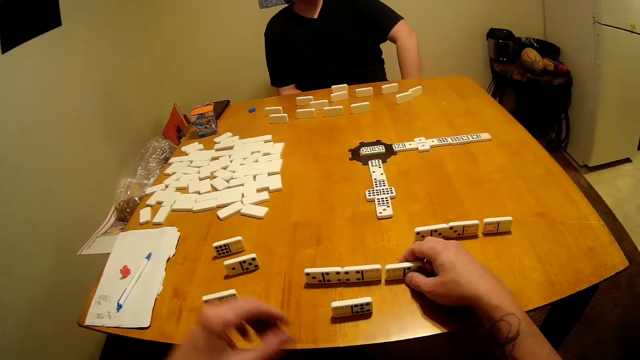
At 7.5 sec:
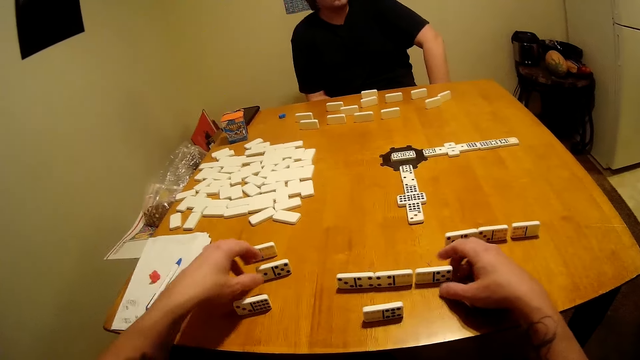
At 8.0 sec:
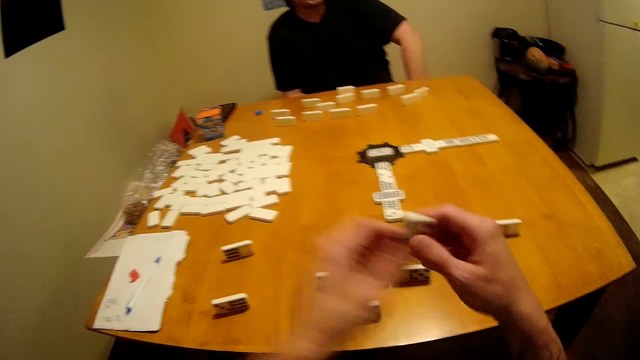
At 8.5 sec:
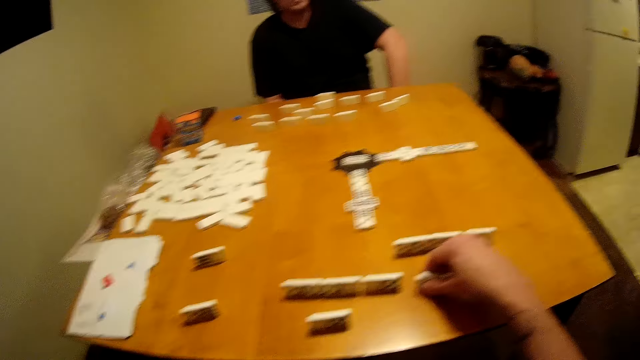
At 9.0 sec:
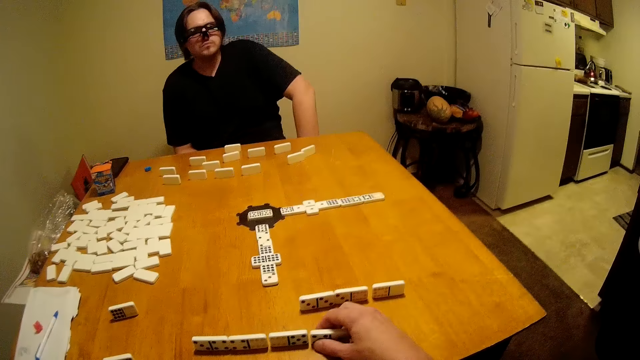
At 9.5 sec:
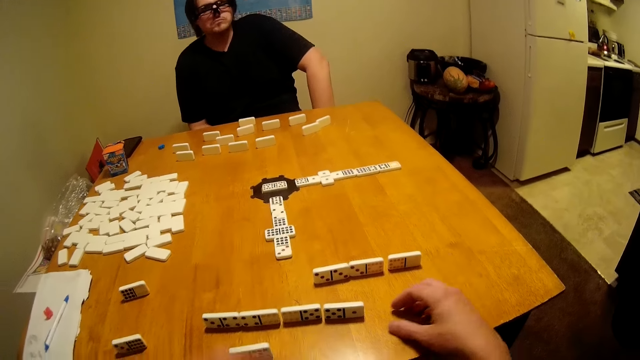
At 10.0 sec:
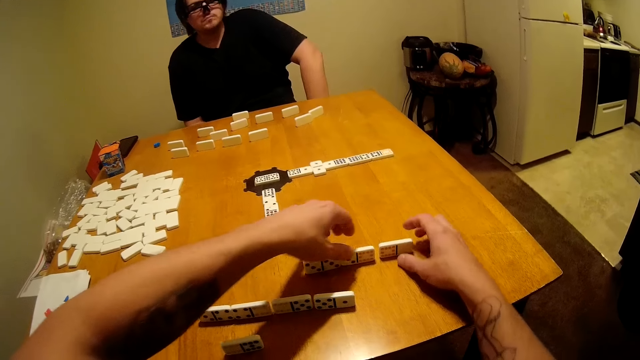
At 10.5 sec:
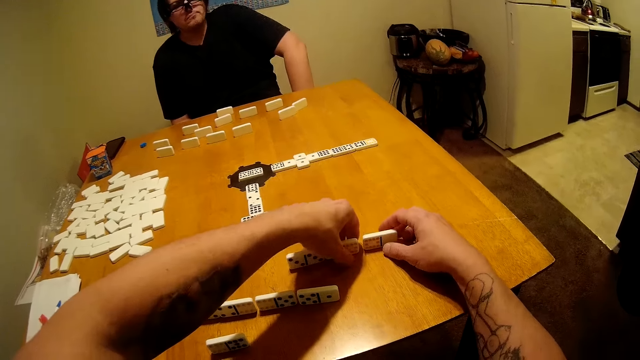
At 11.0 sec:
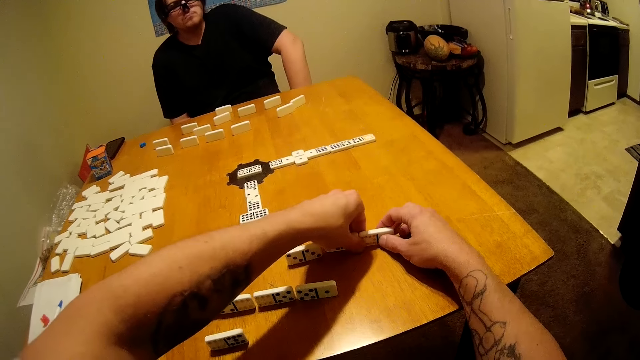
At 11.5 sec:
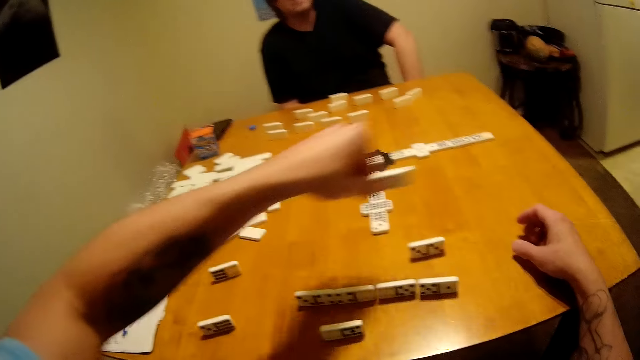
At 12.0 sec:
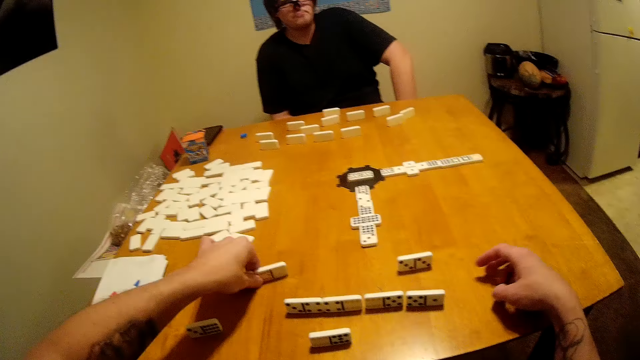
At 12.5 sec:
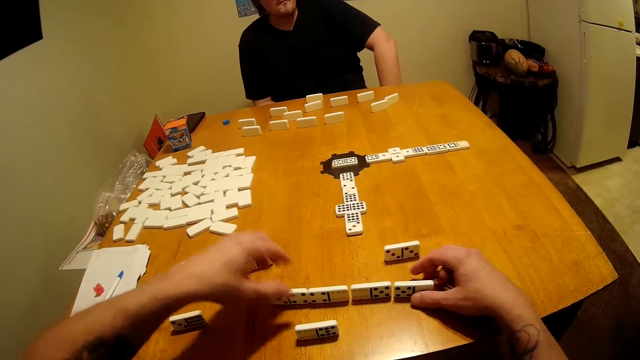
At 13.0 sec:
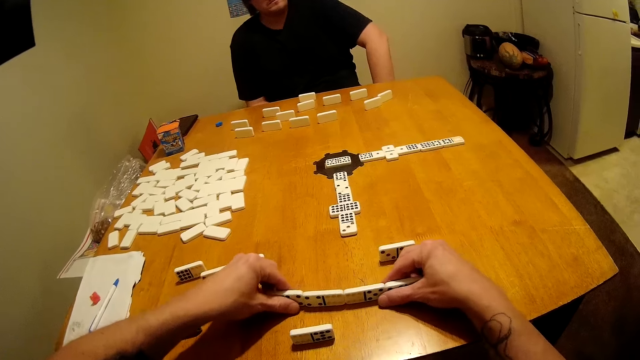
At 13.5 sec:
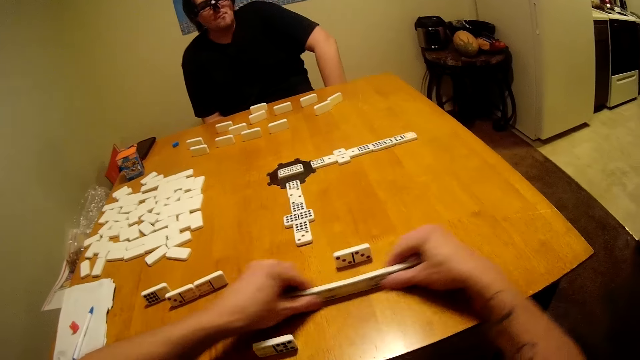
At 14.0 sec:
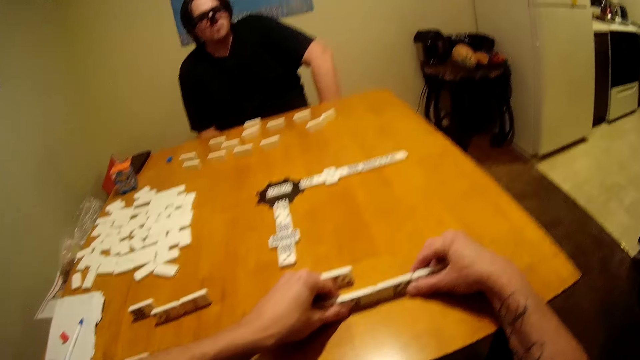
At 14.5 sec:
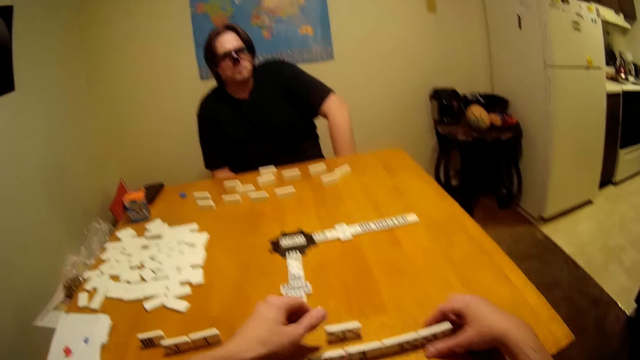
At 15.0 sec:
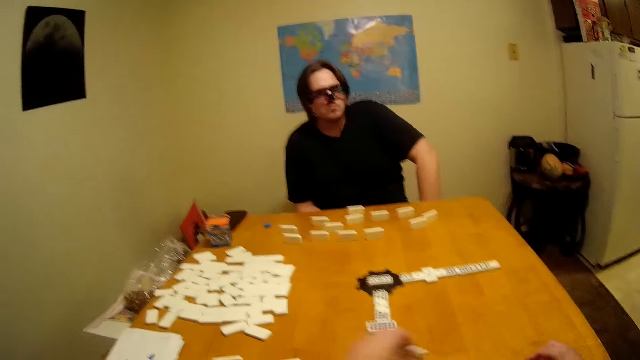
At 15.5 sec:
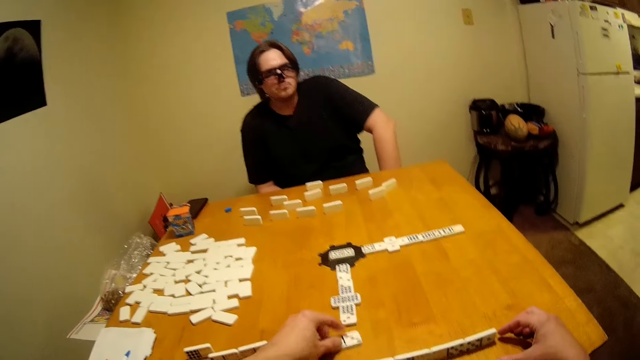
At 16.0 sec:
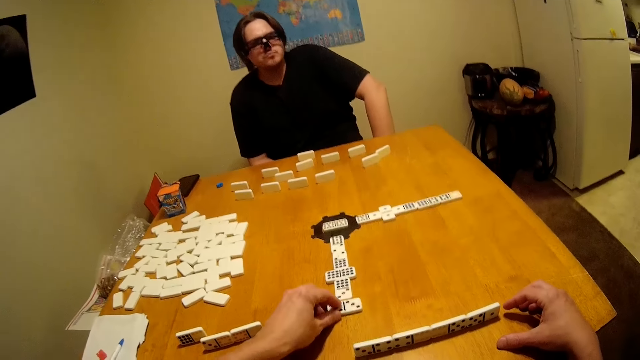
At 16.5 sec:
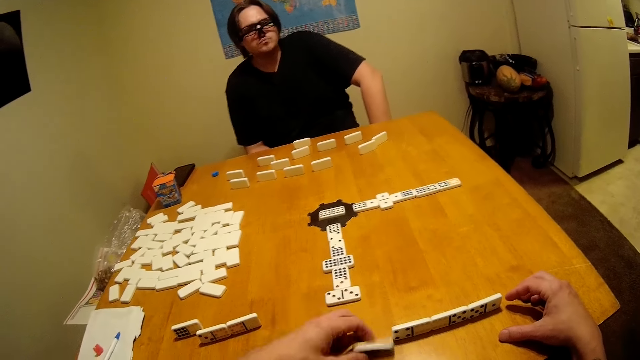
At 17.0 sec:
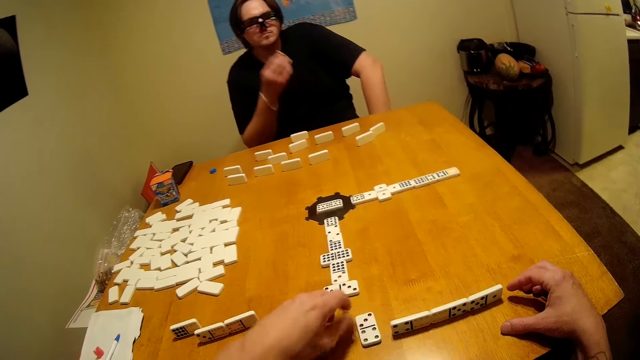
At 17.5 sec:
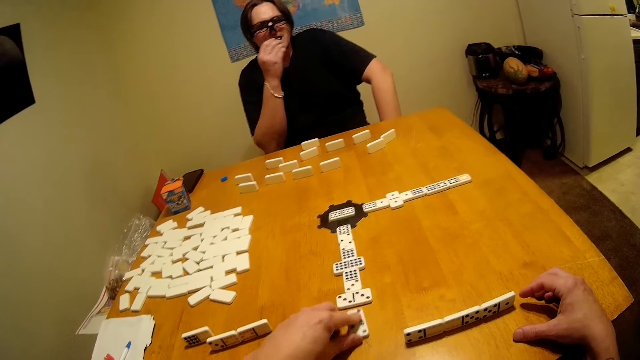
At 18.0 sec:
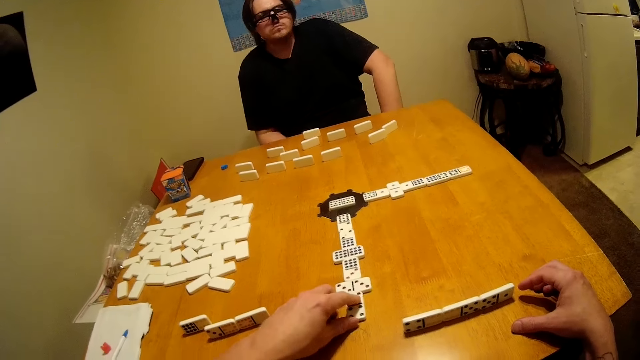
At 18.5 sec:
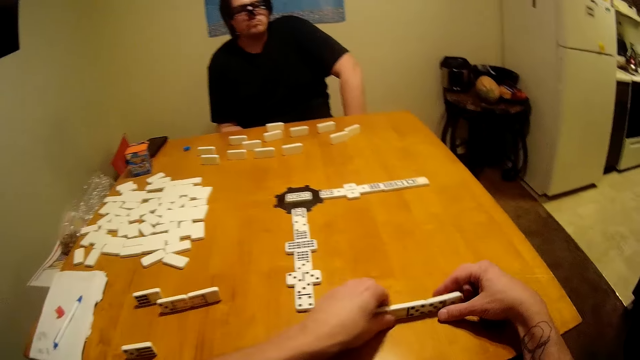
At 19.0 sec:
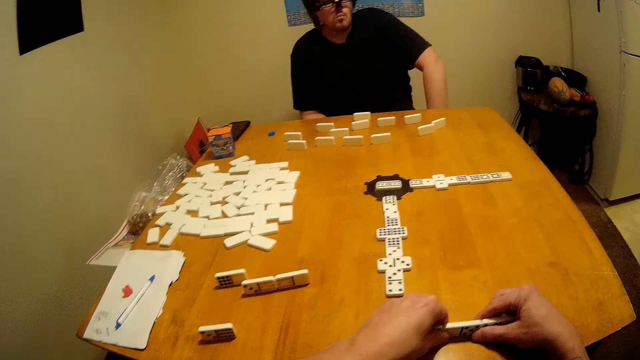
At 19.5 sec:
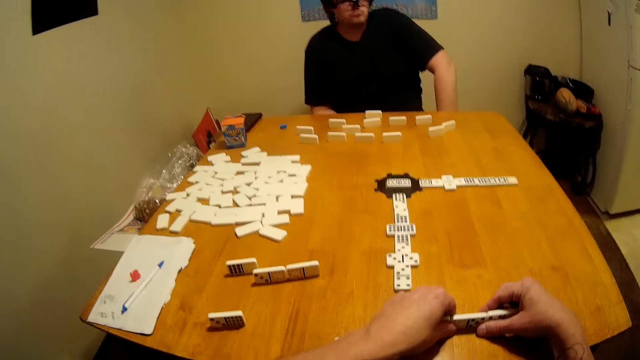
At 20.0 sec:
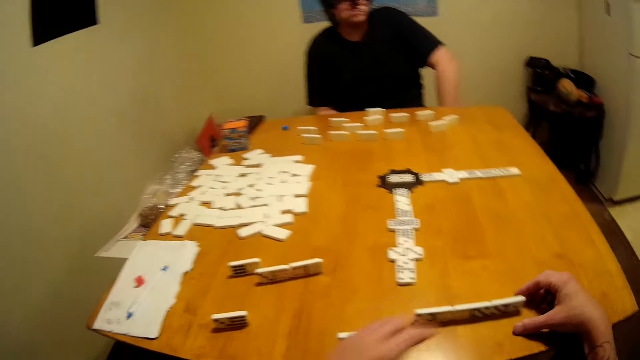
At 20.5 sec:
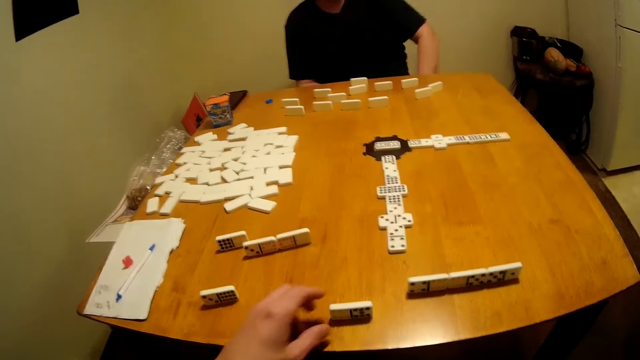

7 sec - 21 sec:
The camera wearer grabs a domino. They arrange dice pieces on the table. They place the domino on the table and move the domino on the table. They move the dominoes on the table. They arrange the dice pieces on the table. They arrange the dice pieces on the table again. They grab the dominoes and move the dominoes on the table. They grab a domino and move the domino. A person takes a bite. The camera wearer moves the domino. They merge the dice pieces on the table. The person eats the bite. The camera wearer grabs the dominoes and moves the domino. They arrange the dice pieces on the table. They grab the domino.

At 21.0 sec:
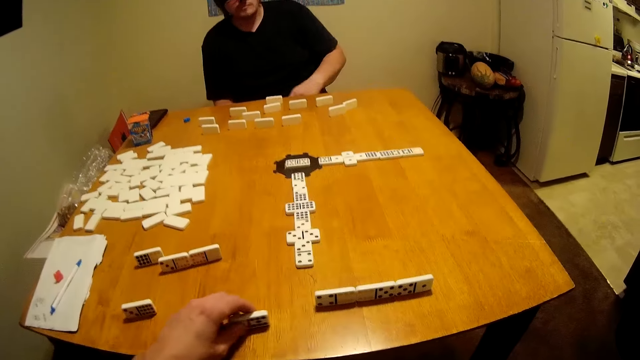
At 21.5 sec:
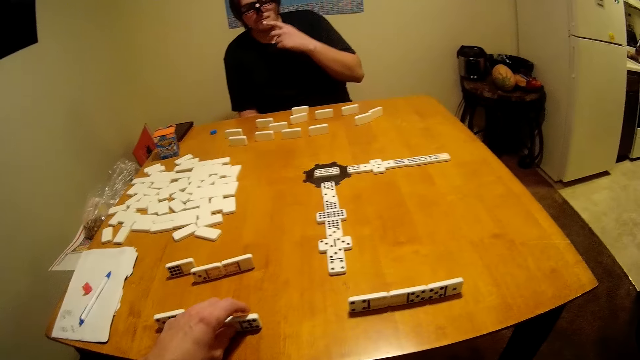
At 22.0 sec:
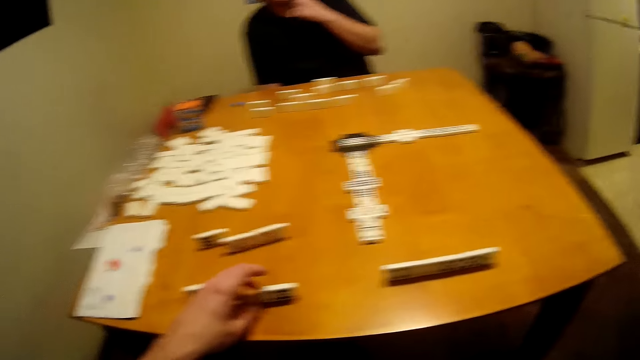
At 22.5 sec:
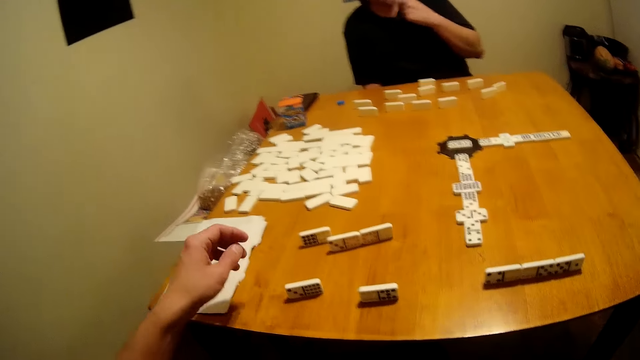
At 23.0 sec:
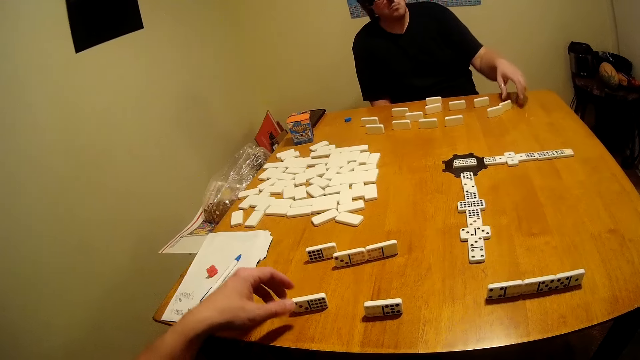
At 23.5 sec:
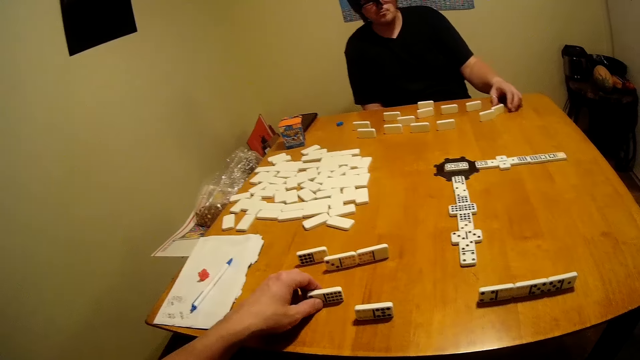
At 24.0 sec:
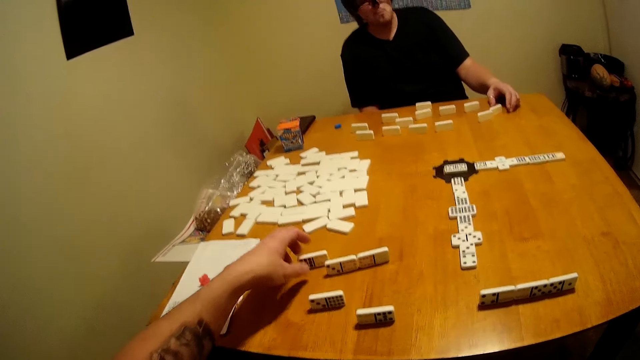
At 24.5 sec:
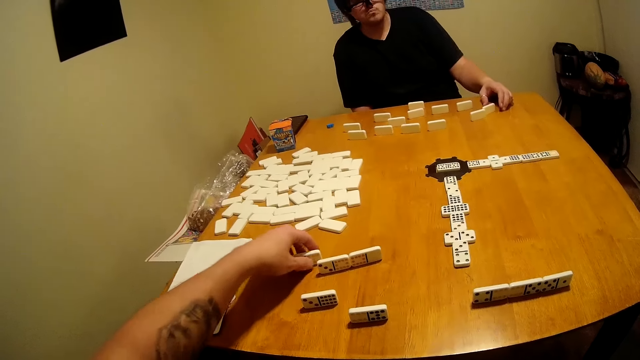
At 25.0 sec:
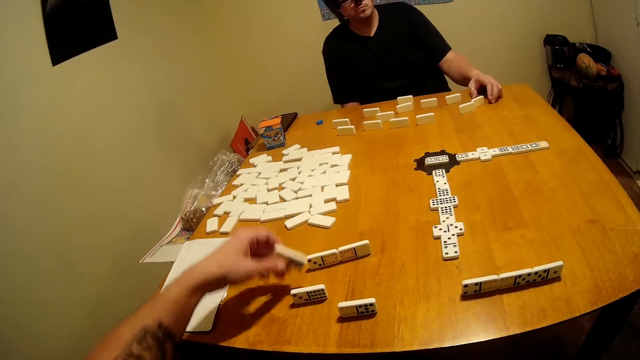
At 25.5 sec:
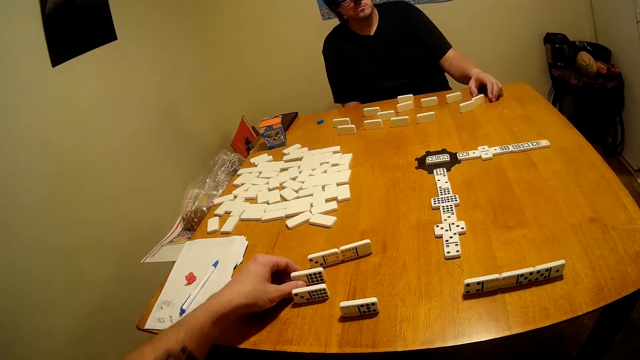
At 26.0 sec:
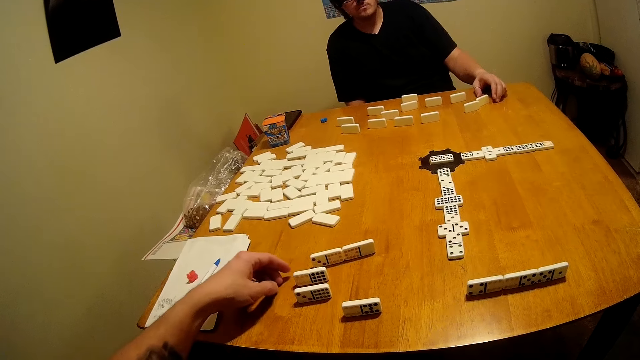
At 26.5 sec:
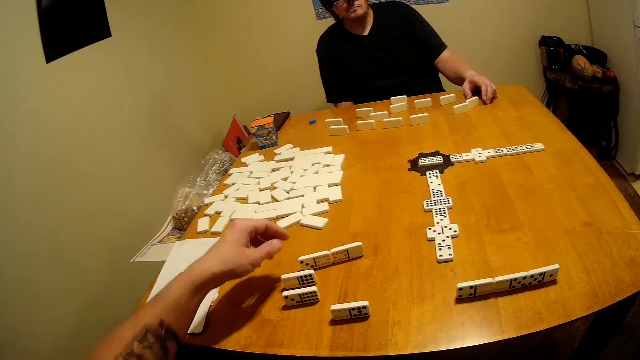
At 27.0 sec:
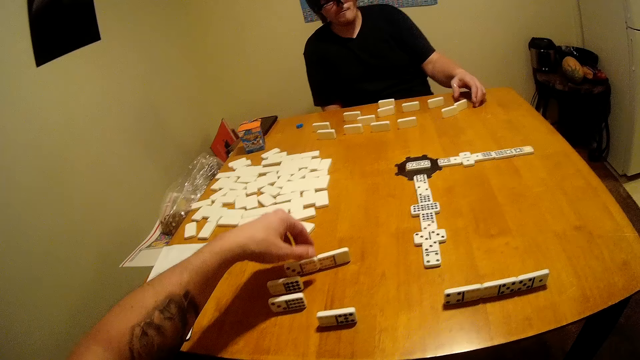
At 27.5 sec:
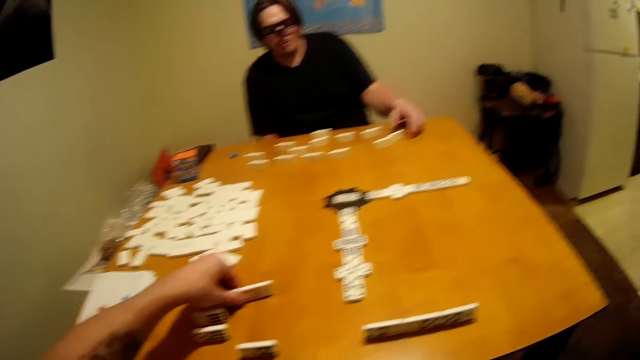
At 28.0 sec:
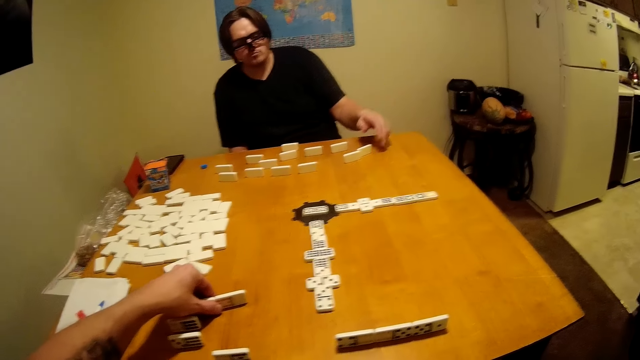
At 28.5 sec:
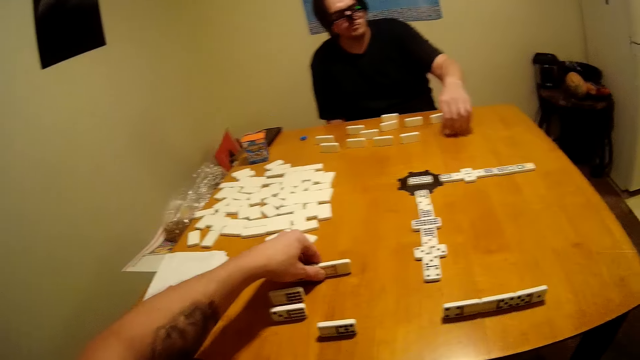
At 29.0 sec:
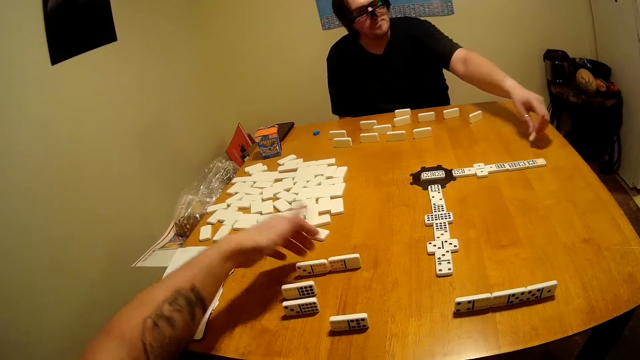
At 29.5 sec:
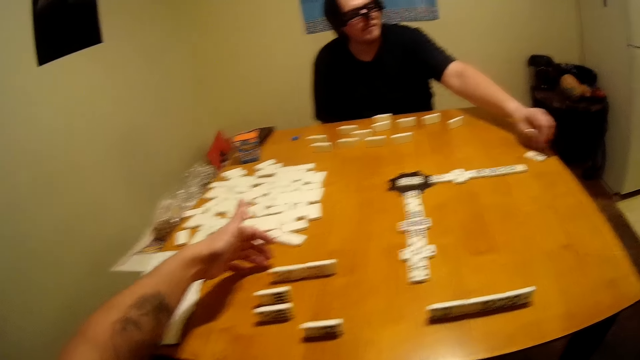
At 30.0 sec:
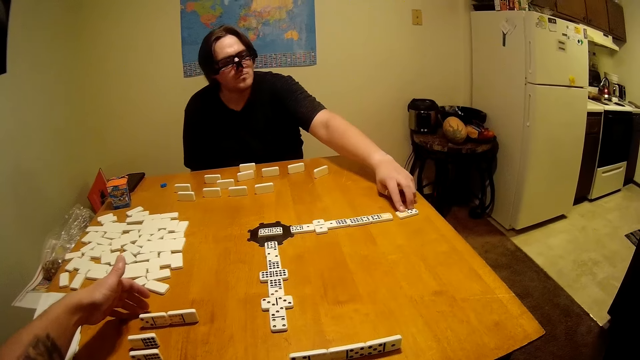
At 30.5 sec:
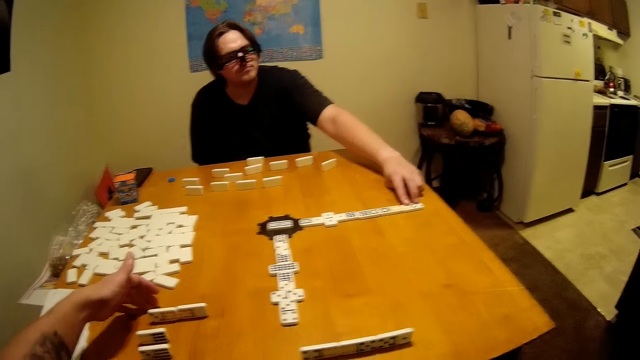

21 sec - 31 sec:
The camera wearer moves a domino repeatedly. They merge dice pieces on the table. They touch the dominoes. A man moves the domino. He plays the dice puzzle game.
